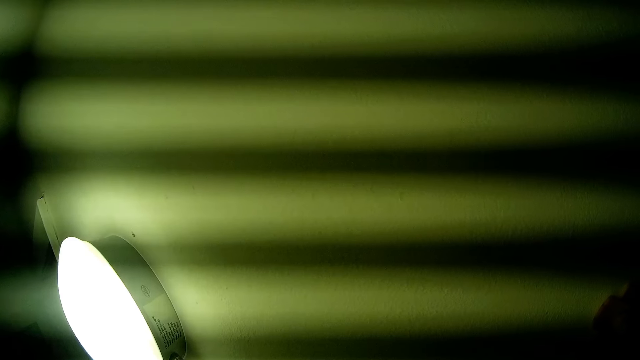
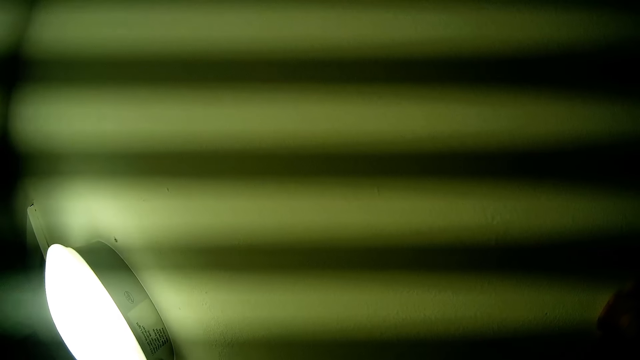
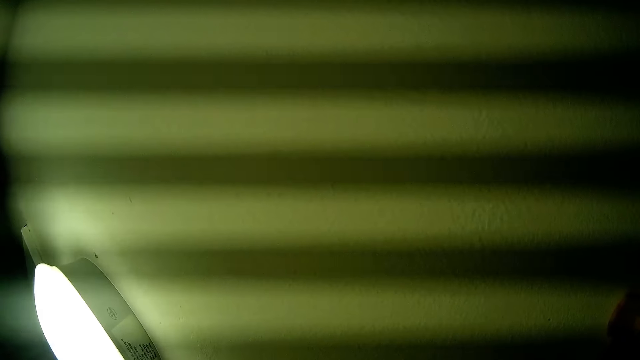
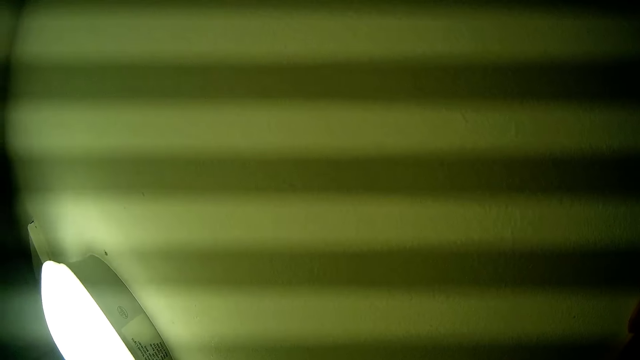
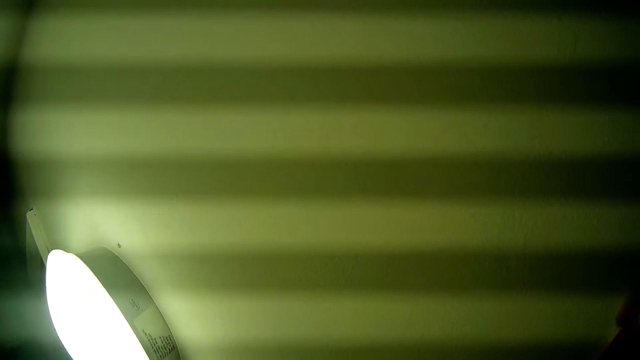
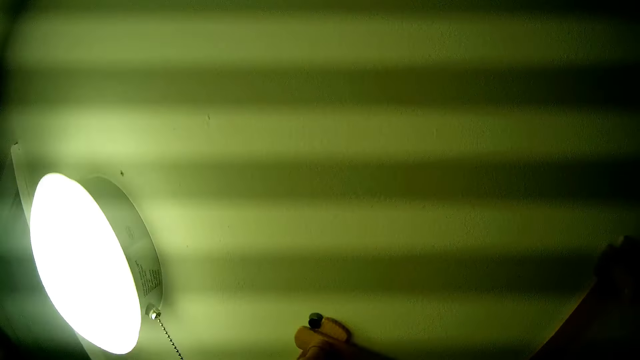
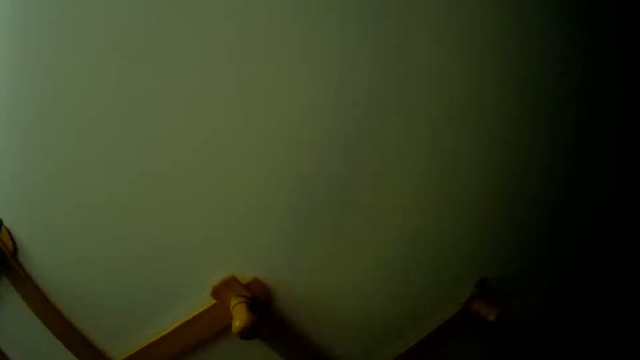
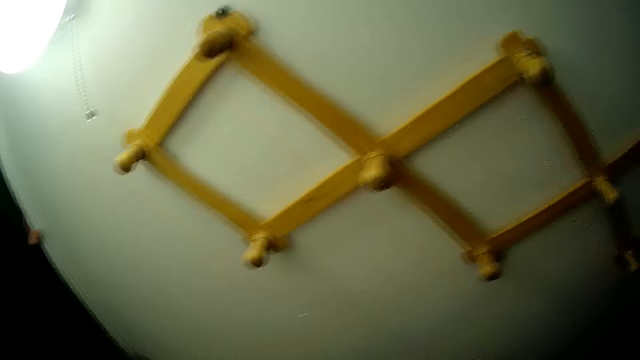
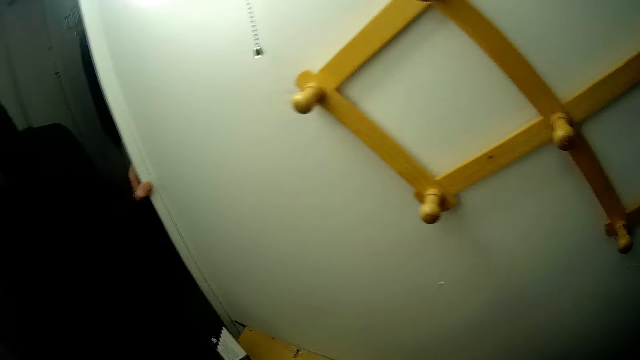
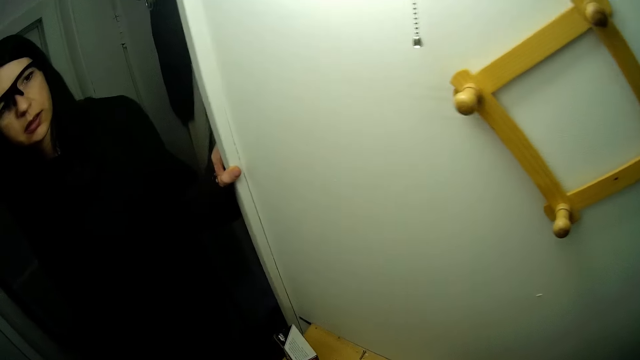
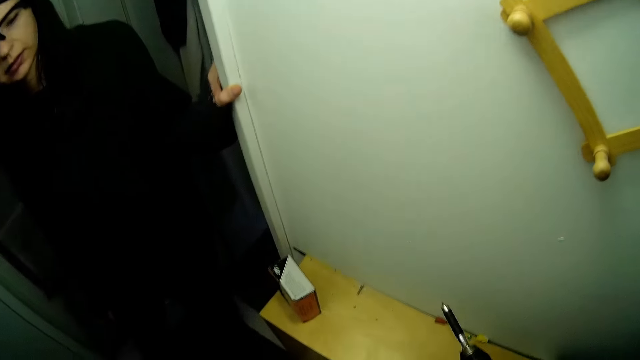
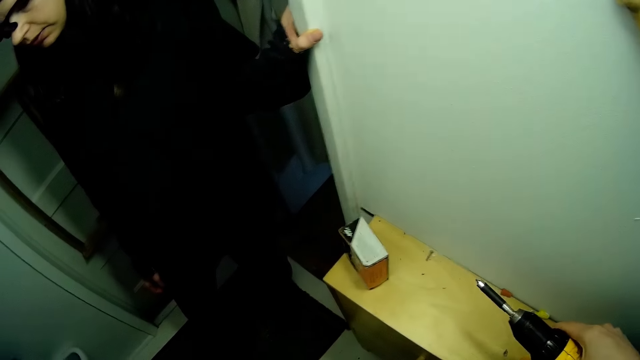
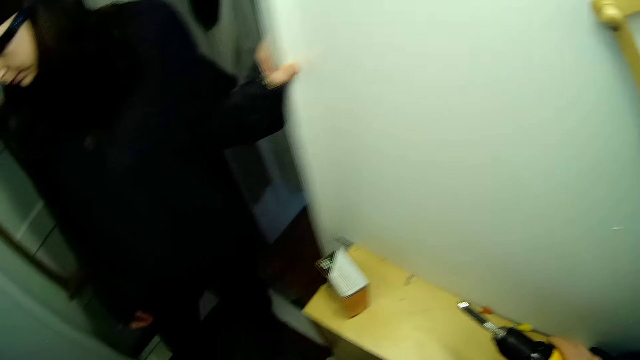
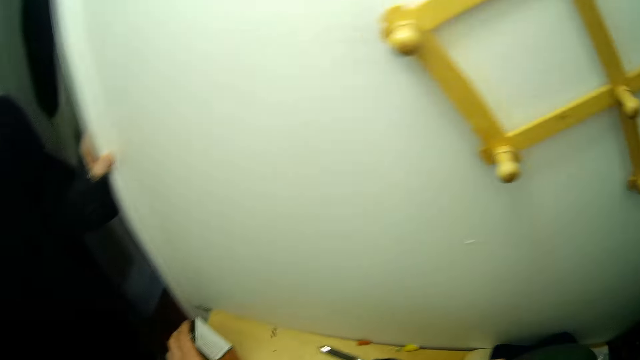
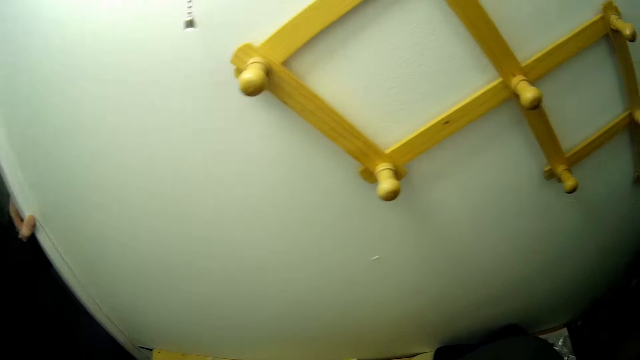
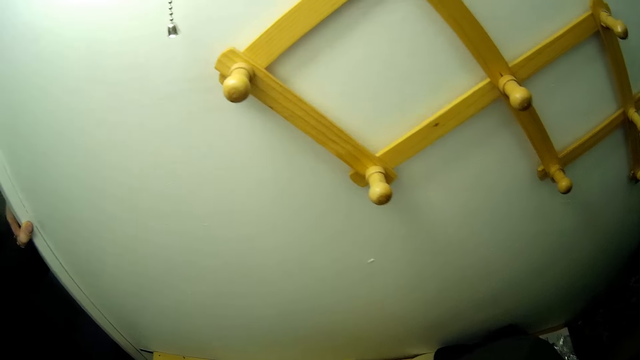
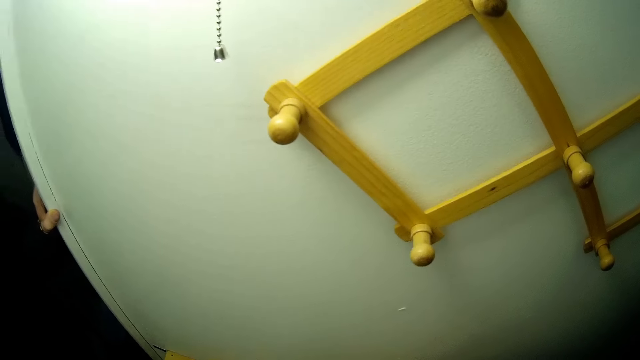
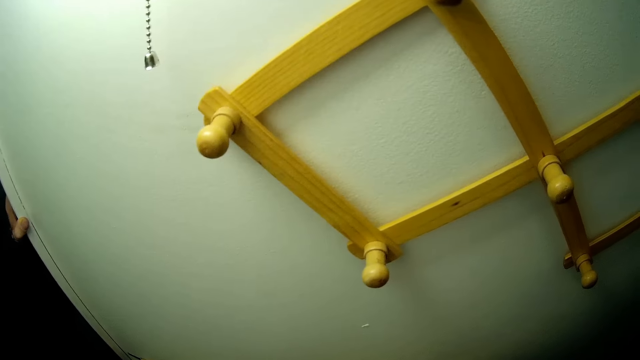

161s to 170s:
The camera wearer stops drilling. He drops the drill on a table with his right hand. A woman interacts with the camera wearer. The camera wearer touches the pack of nails with his left hand.

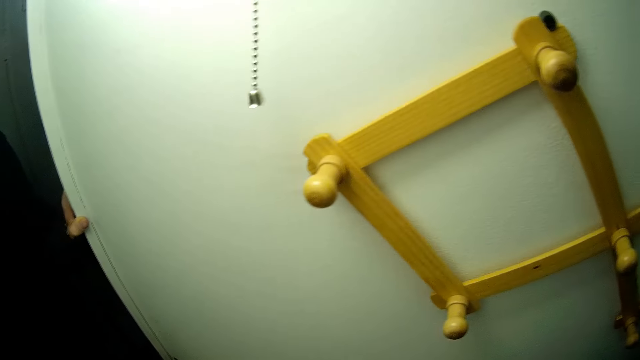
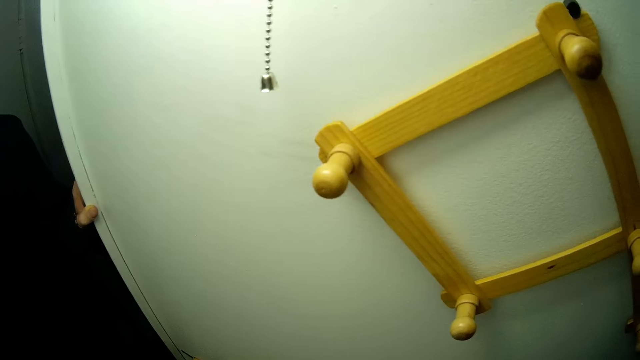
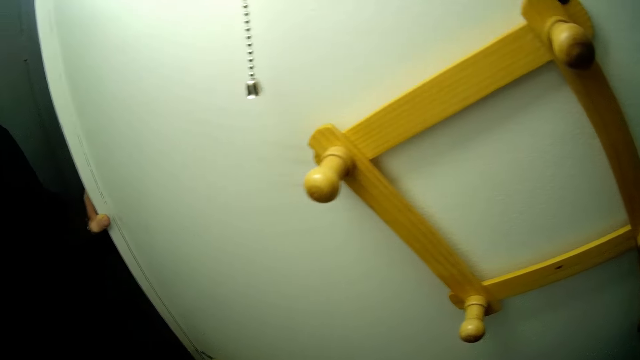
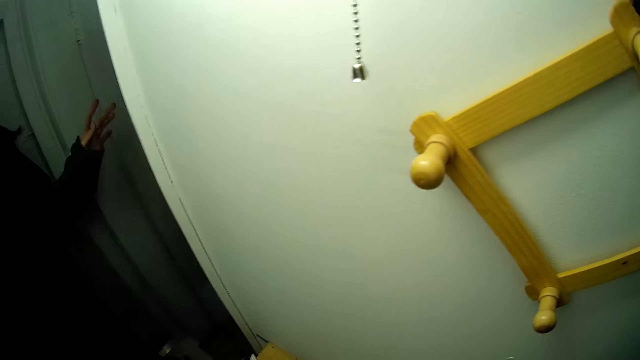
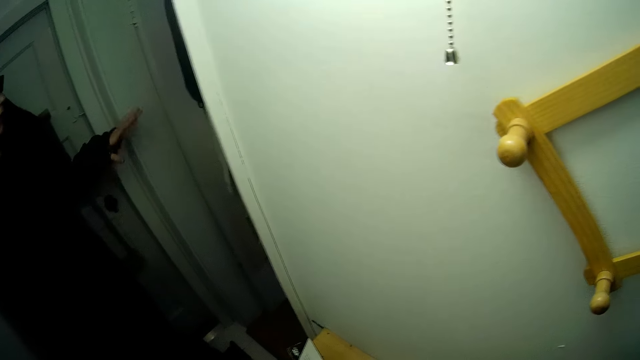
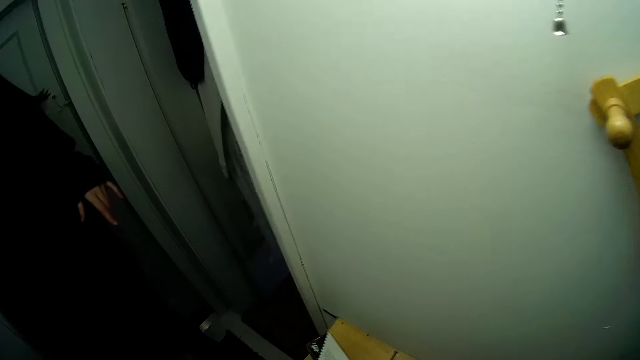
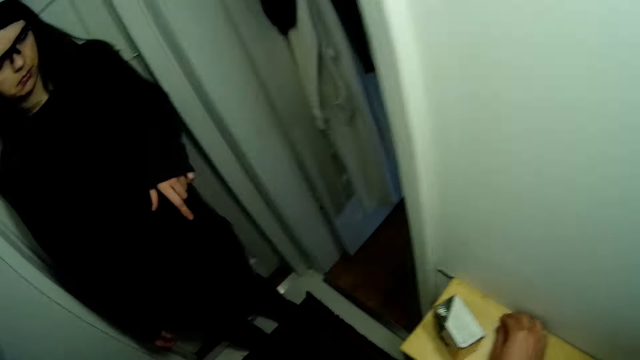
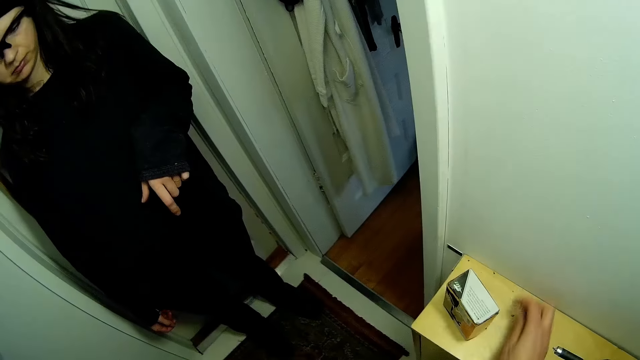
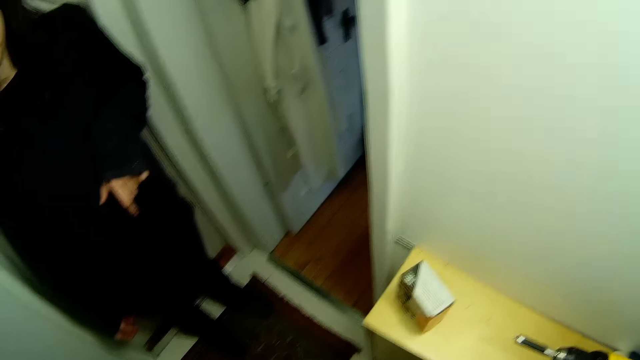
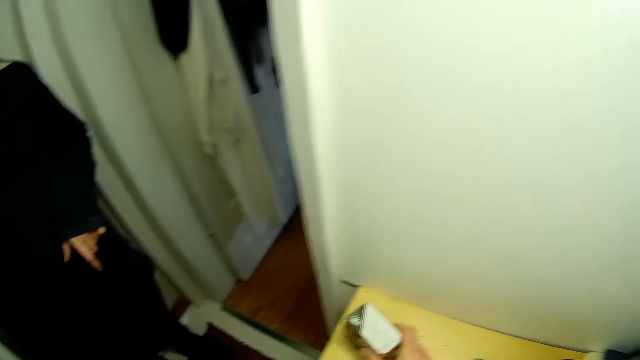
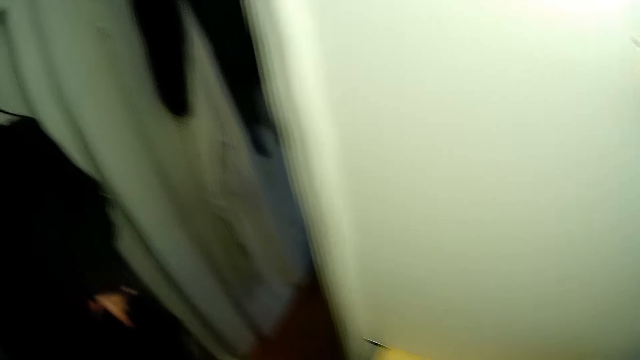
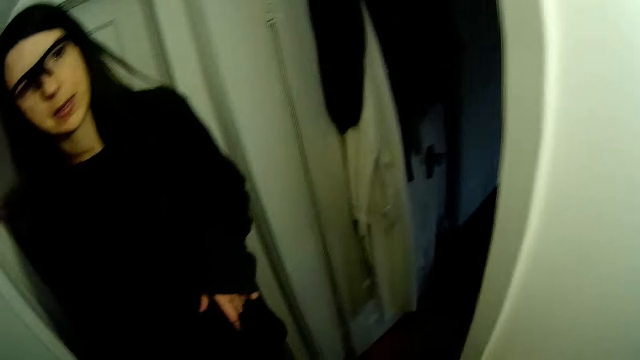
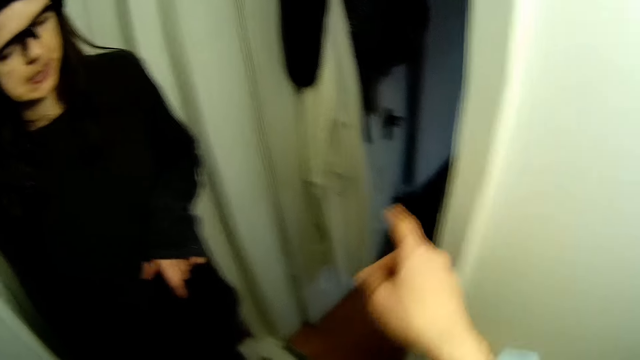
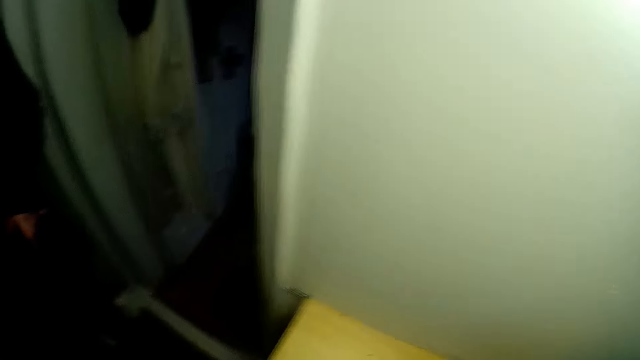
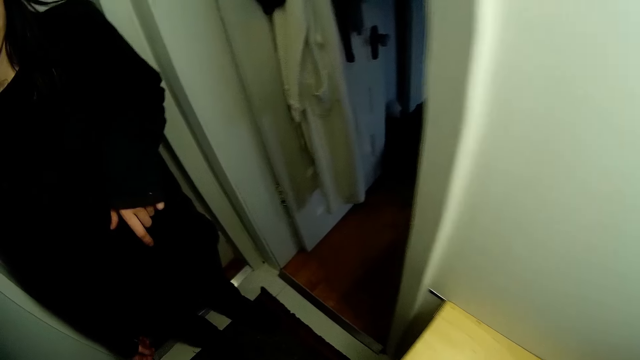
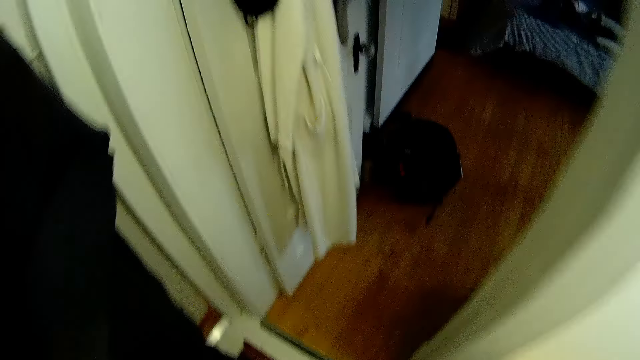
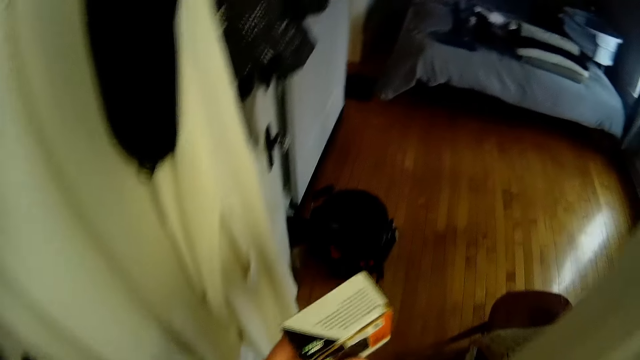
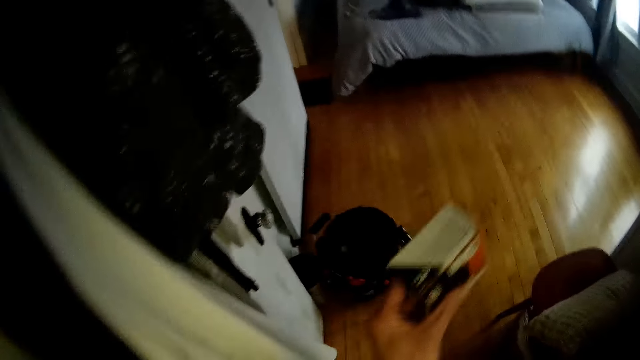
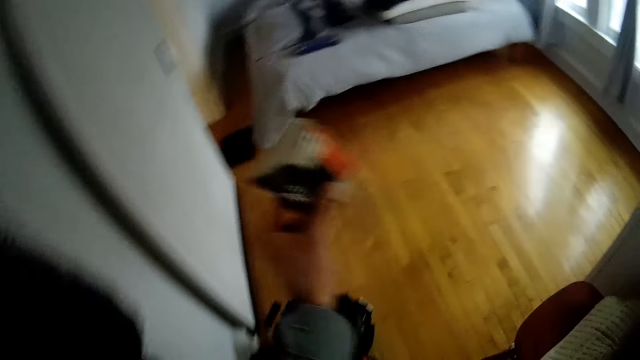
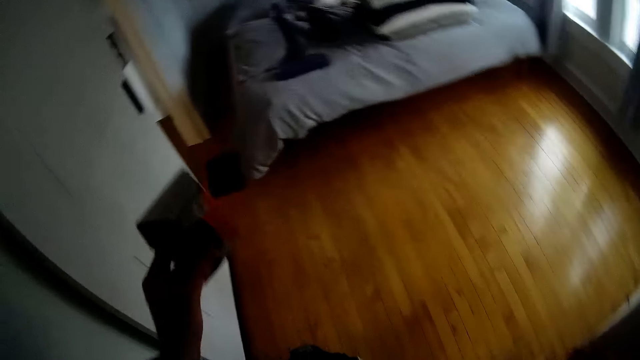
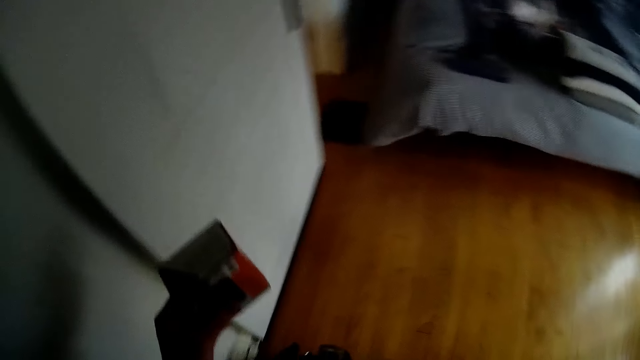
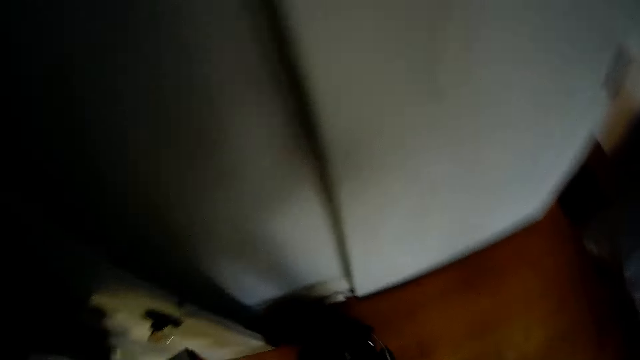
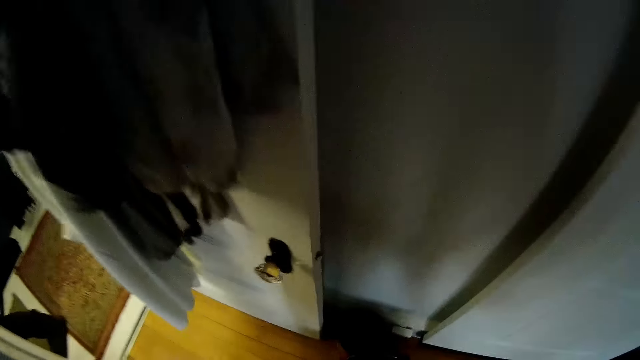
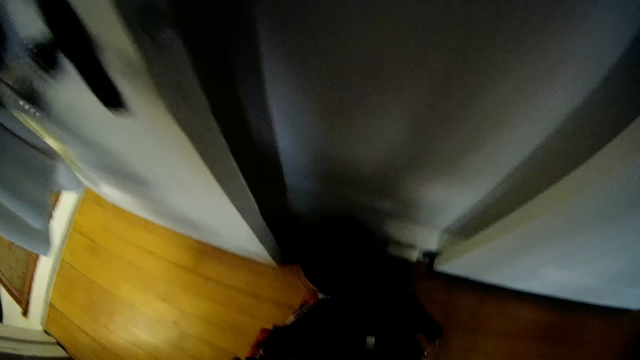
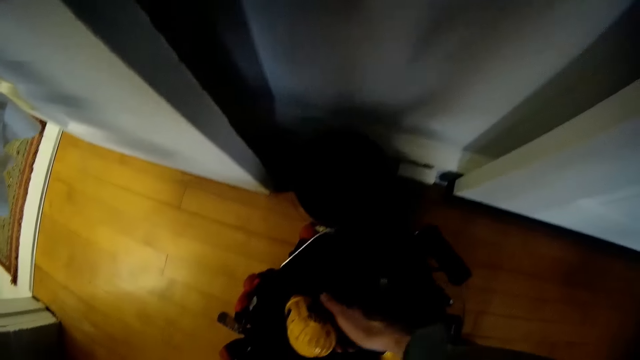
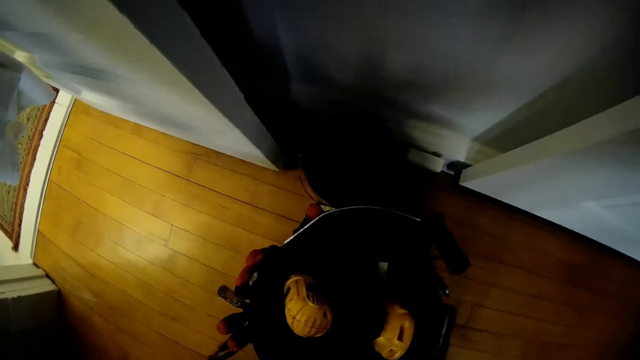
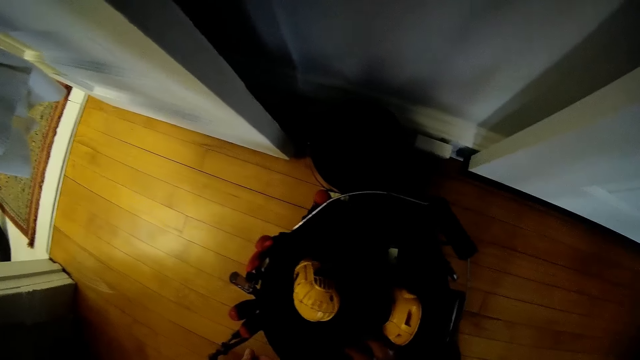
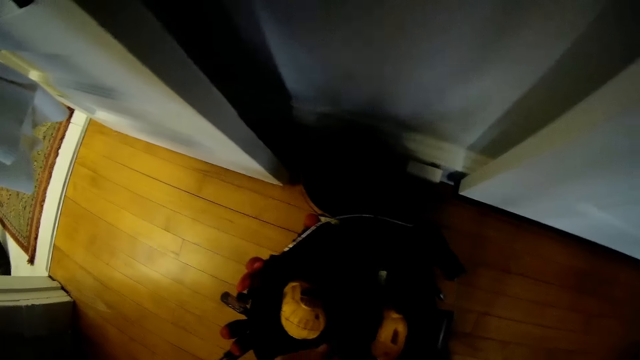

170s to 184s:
A woman removes her left hand from the wall. The woman gesticulates with her left hand. The camera wearer picks up a nail with his right hand. He communicates with the woman. He picks up the pack of nails with his right hand. He gesticulates with his right hand. He walks to another room. He drops the drill in the toolbox with his right hand. He touches the toolbox with his right hand.
